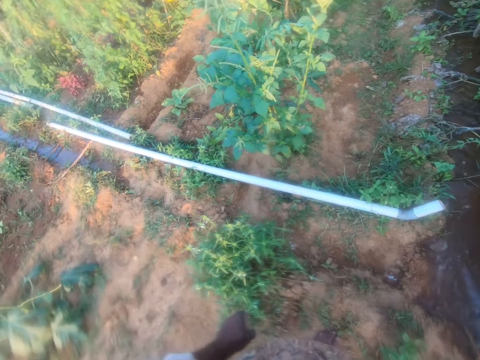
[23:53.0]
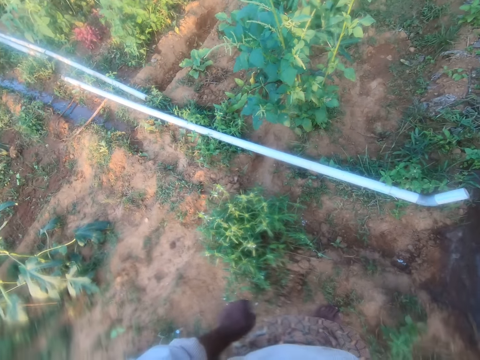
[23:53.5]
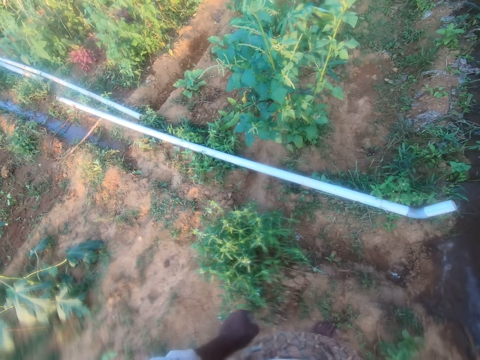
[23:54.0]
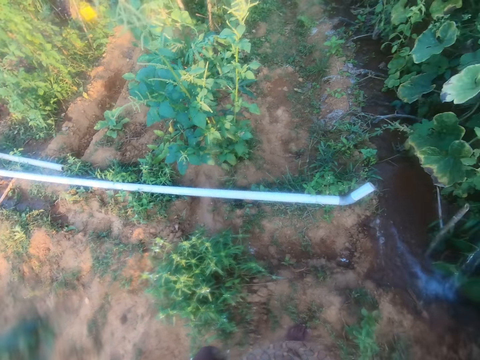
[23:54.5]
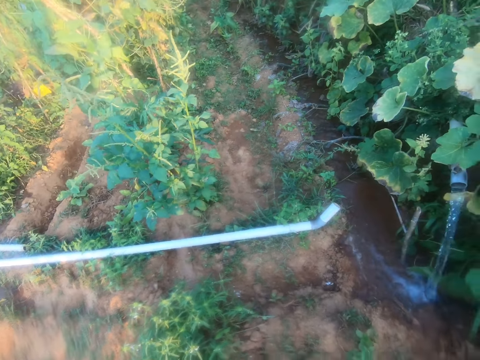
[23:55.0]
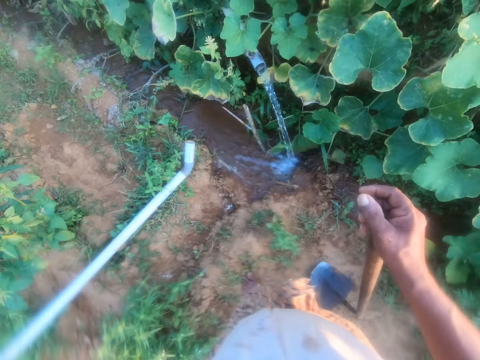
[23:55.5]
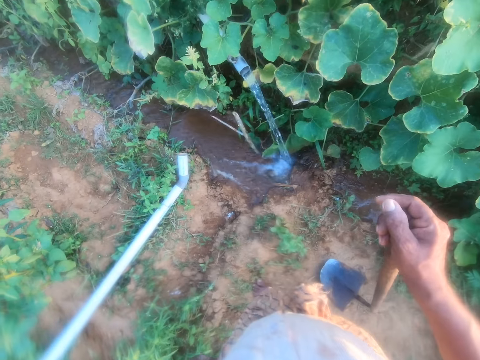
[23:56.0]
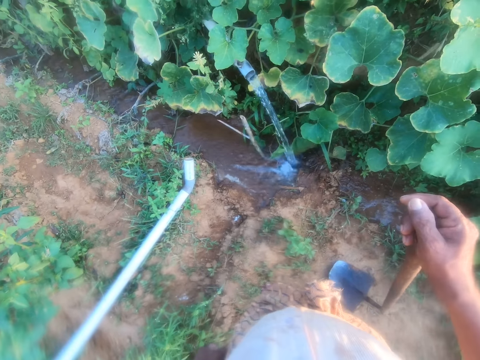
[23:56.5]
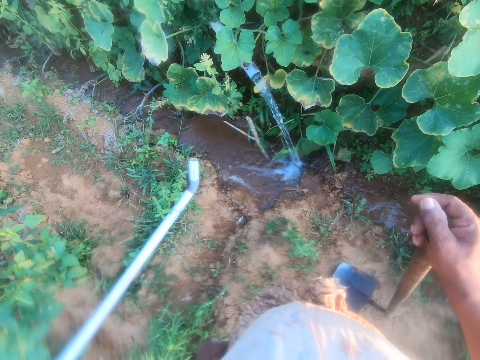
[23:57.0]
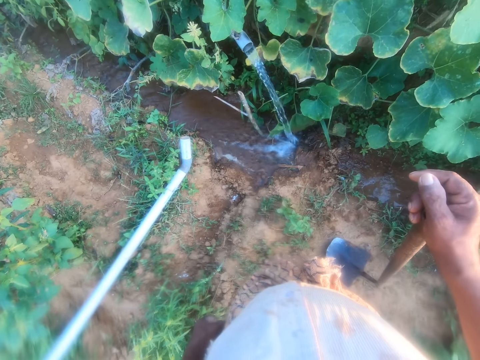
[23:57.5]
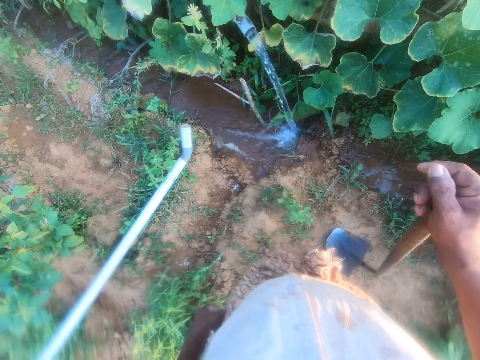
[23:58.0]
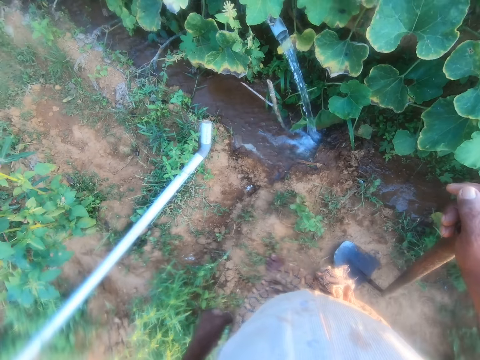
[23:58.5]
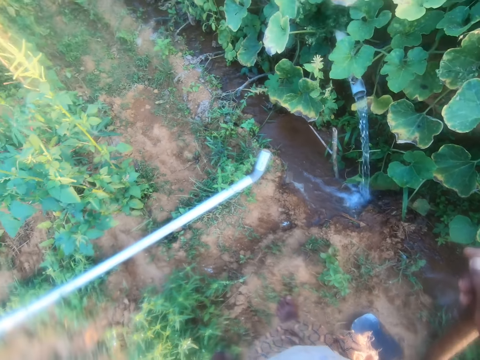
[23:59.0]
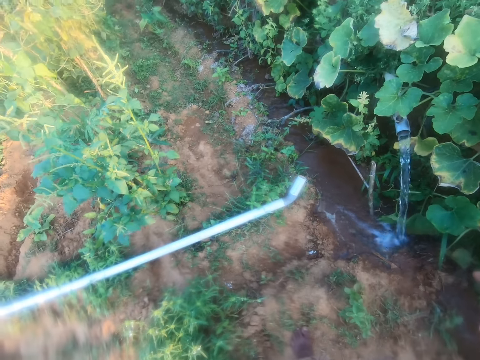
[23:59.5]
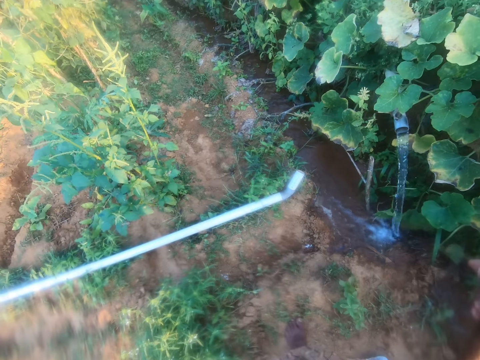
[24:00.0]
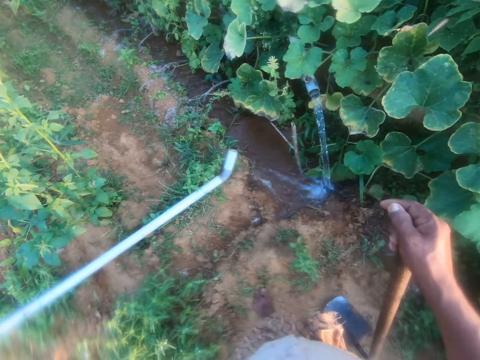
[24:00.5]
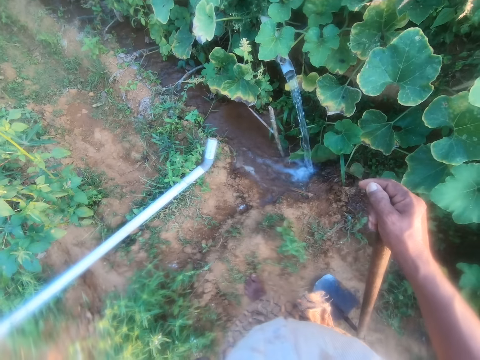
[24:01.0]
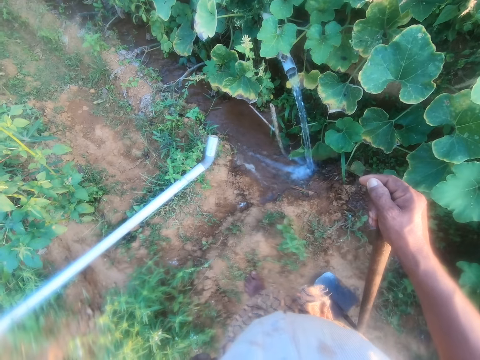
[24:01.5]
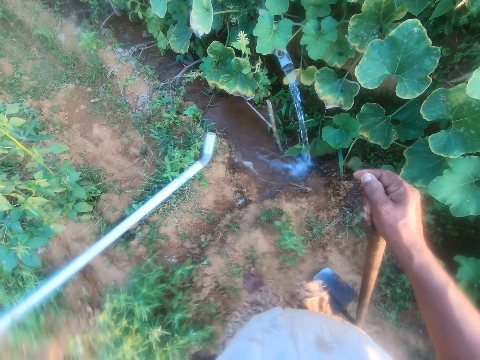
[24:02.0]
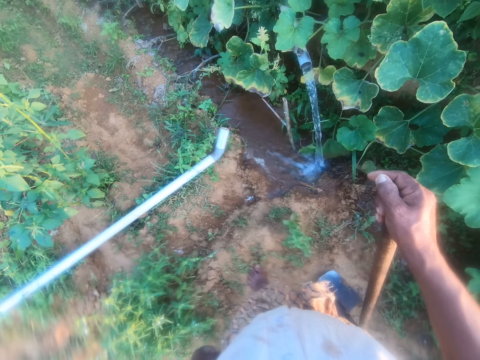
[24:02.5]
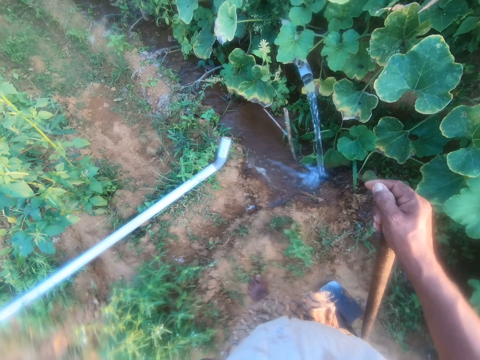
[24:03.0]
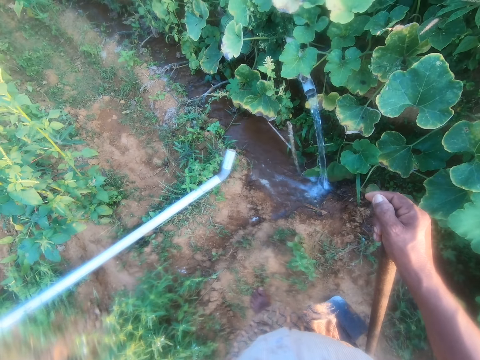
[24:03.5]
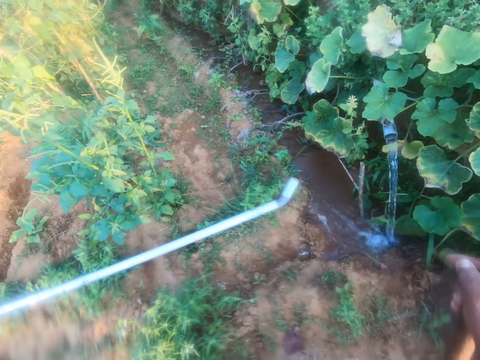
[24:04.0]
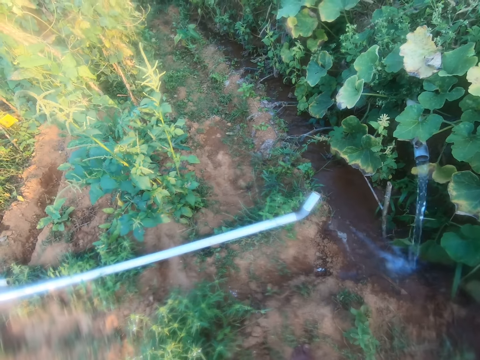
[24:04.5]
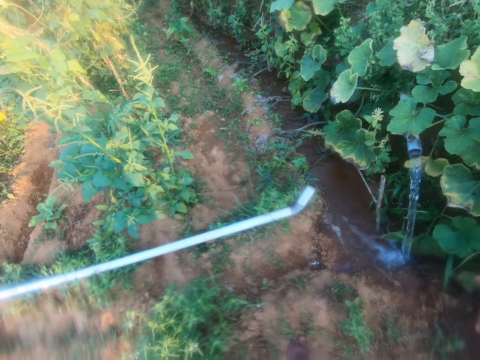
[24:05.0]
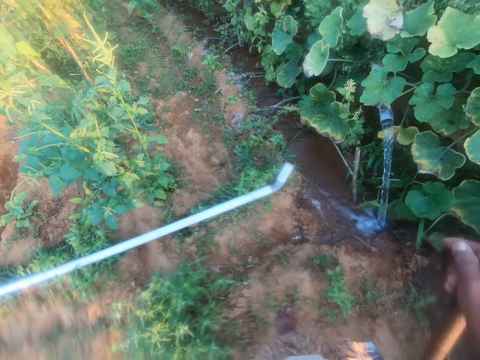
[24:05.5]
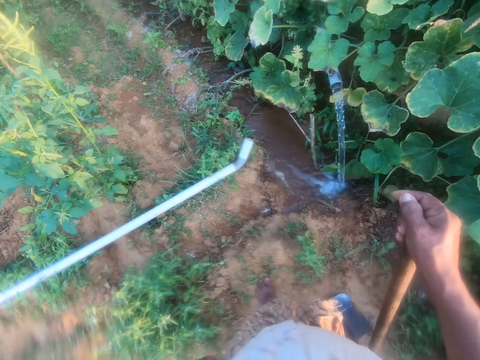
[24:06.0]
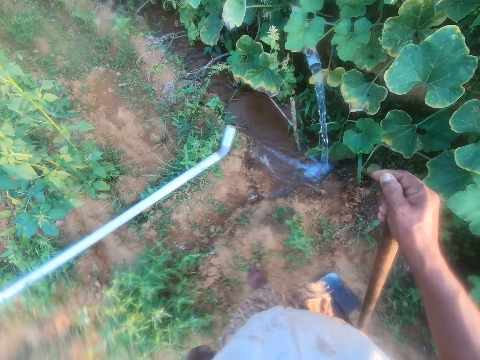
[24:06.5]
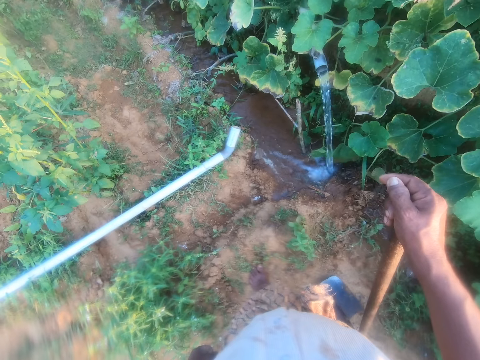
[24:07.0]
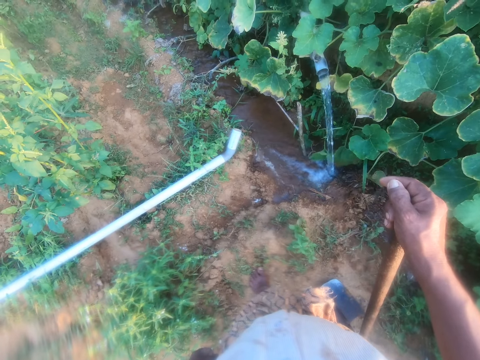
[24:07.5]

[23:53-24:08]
The camera wearer looks around the garden.

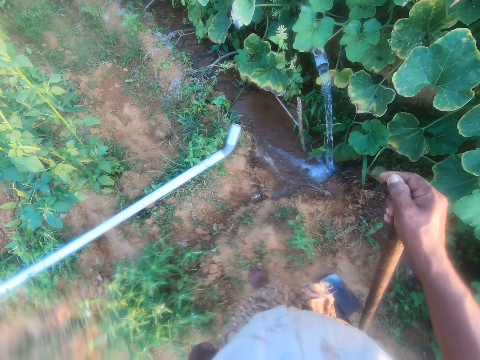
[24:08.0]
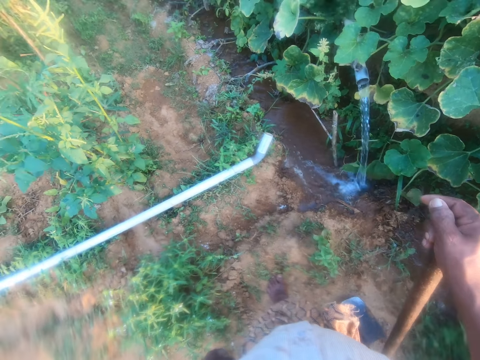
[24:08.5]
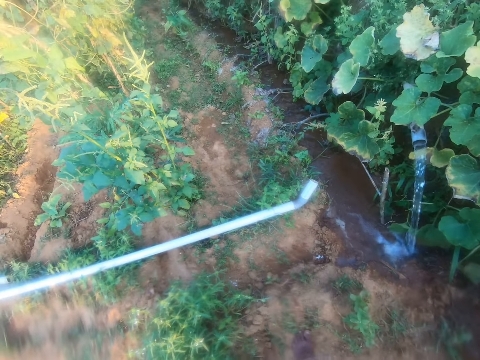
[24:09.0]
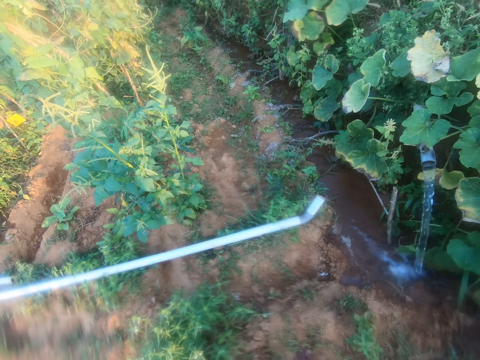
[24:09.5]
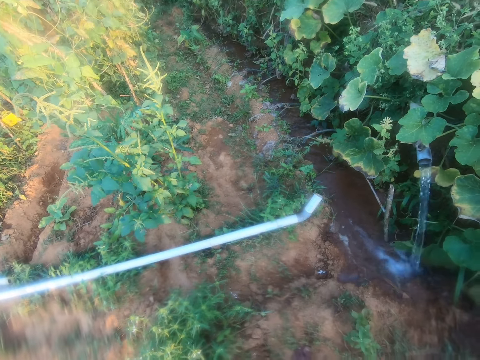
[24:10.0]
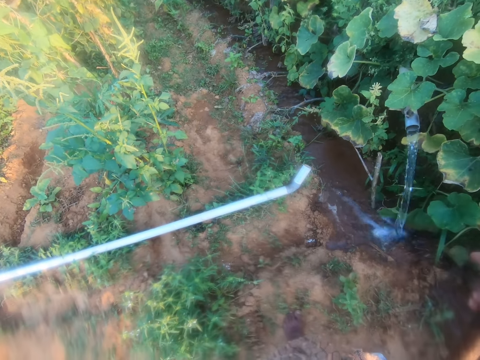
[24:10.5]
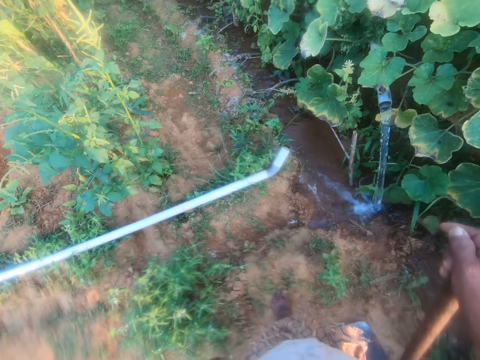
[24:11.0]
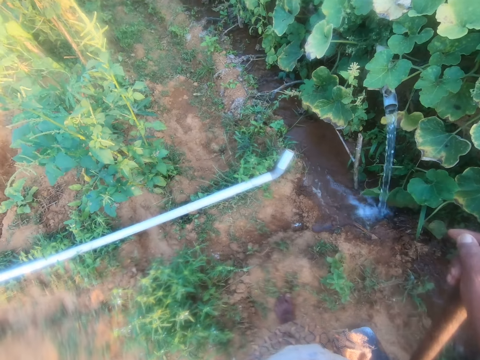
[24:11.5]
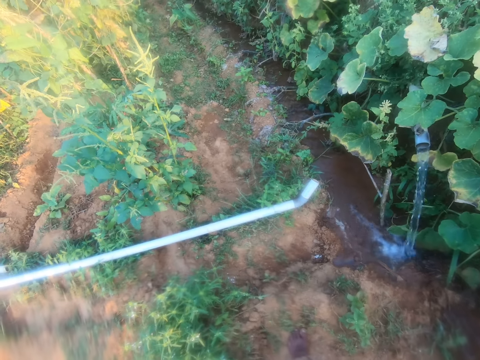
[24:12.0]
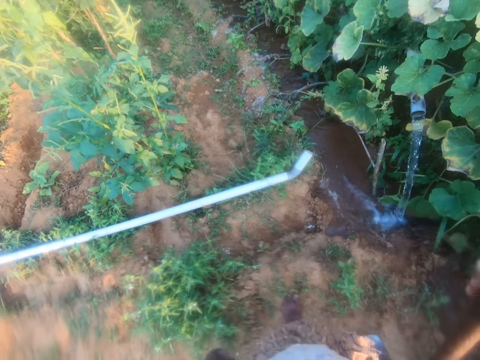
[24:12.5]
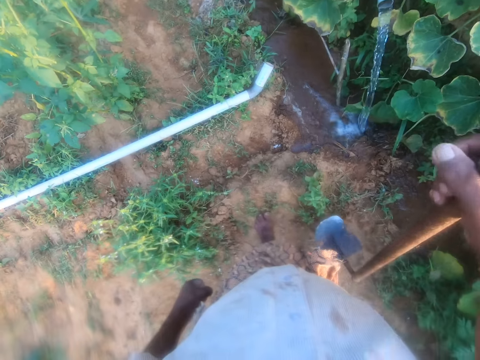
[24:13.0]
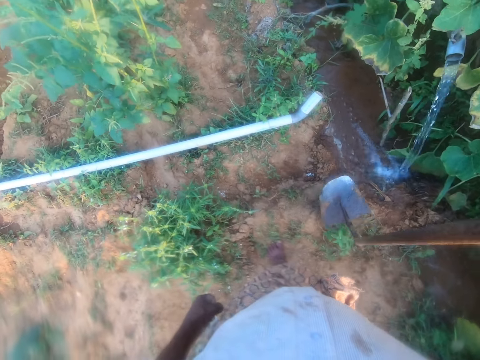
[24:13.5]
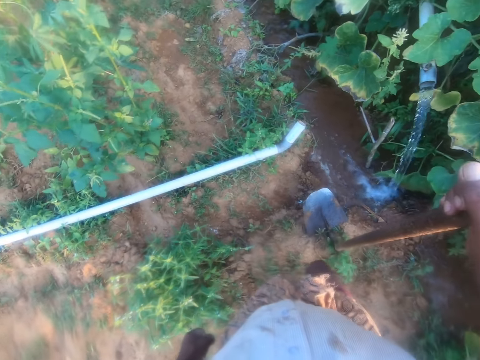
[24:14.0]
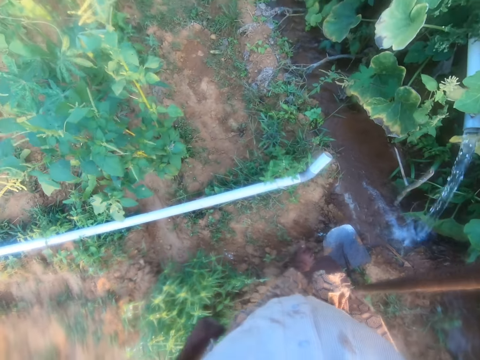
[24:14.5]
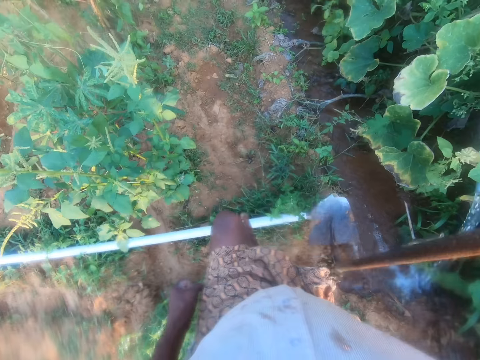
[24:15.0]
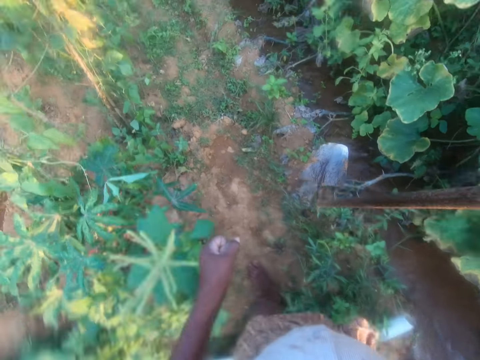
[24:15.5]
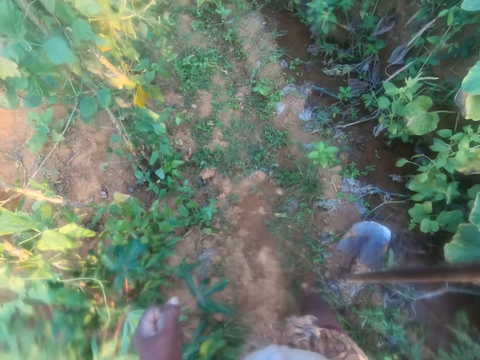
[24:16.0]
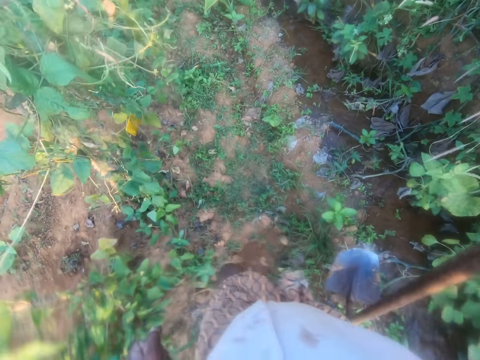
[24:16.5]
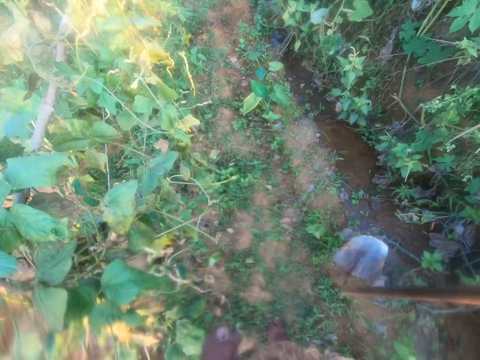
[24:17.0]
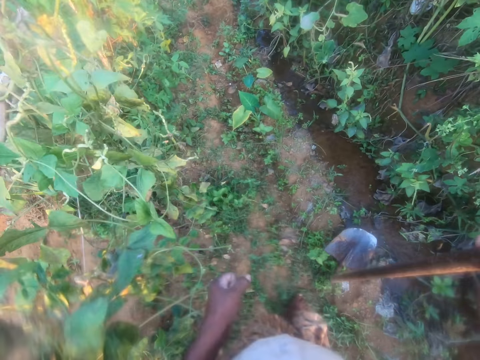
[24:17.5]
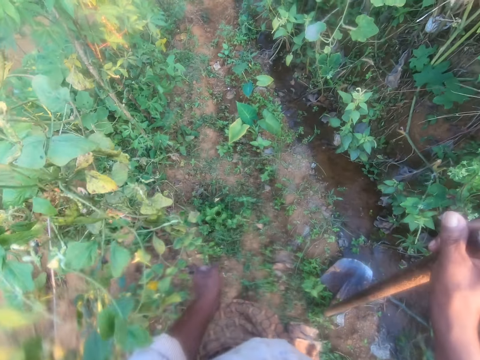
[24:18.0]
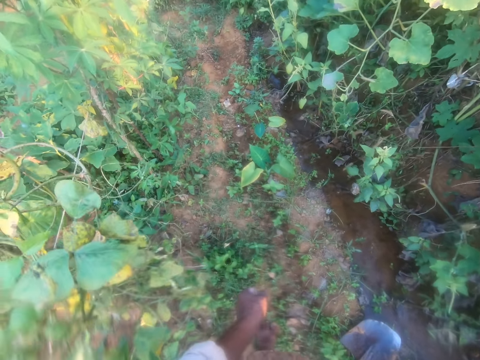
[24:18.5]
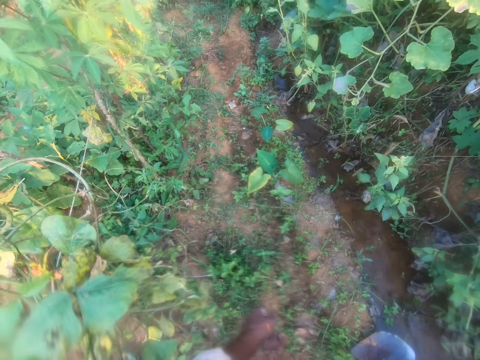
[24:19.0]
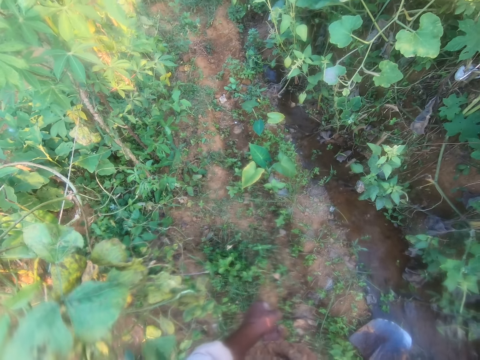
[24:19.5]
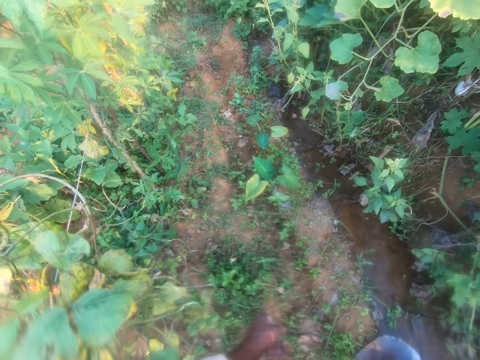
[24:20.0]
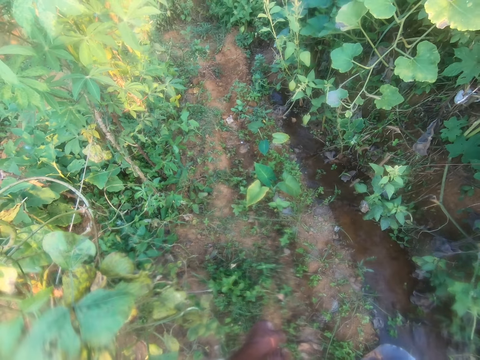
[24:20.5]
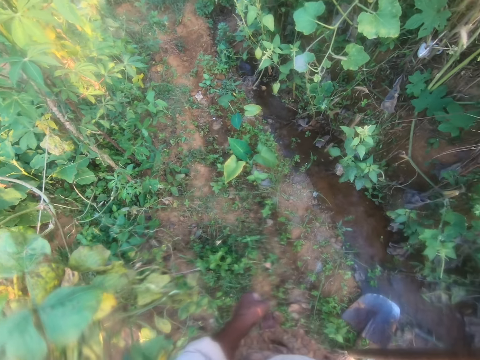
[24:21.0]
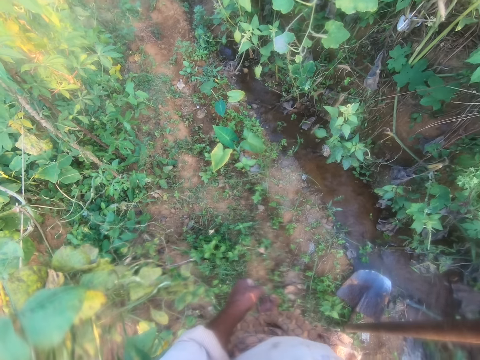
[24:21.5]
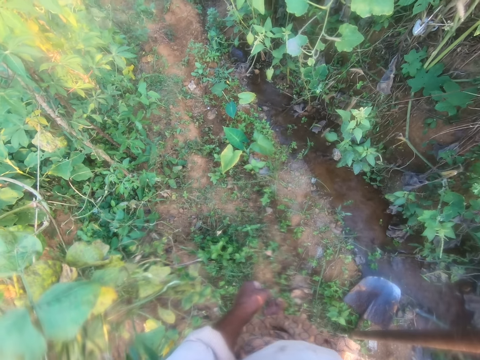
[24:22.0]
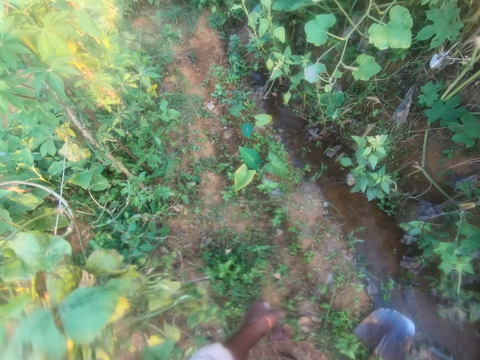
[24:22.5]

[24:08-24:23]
The camera wearer lifts the hoe. They walk in the garden. They hit the ground with the hoe. They walk in the garden. They lift the hoe and hit the ground with the hoe. They look at the garden.
